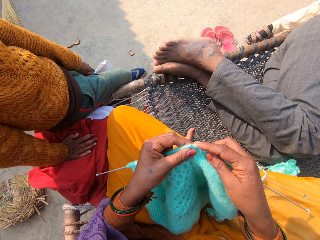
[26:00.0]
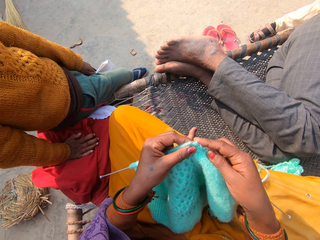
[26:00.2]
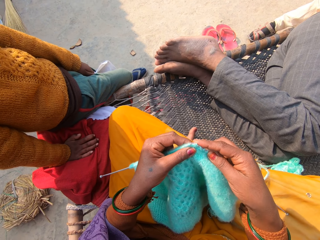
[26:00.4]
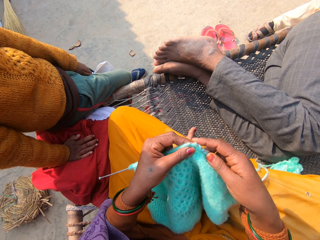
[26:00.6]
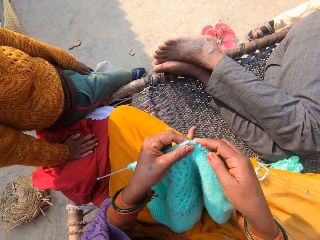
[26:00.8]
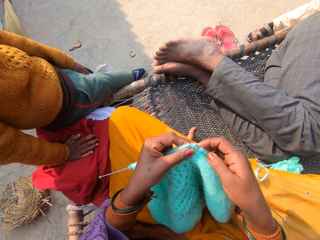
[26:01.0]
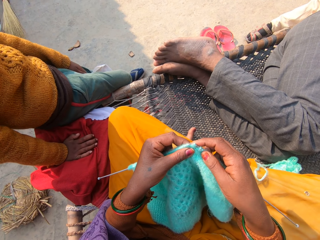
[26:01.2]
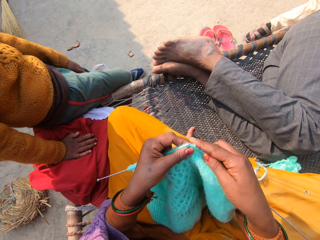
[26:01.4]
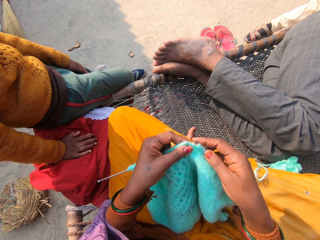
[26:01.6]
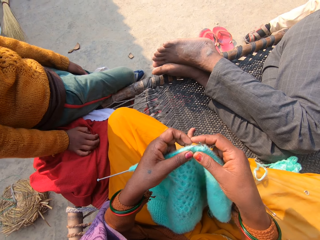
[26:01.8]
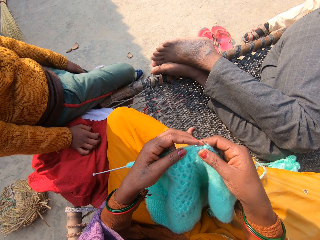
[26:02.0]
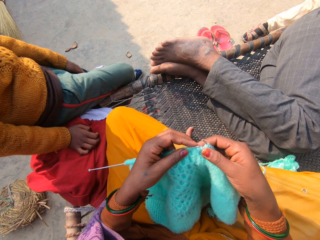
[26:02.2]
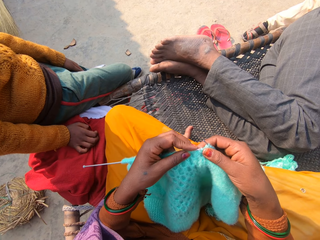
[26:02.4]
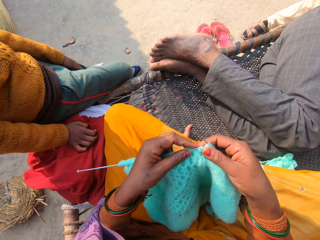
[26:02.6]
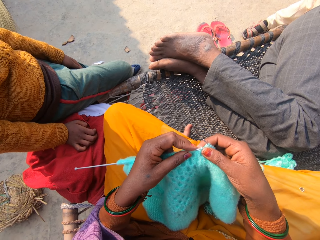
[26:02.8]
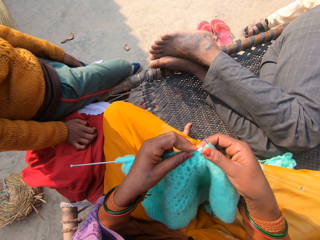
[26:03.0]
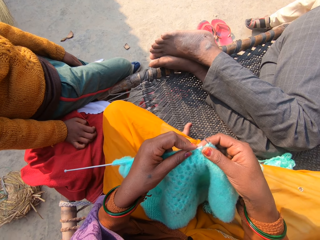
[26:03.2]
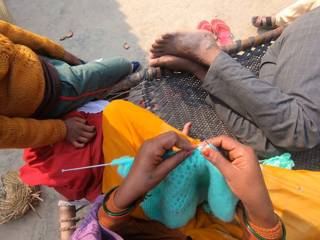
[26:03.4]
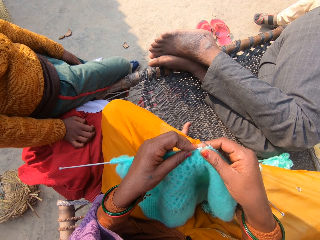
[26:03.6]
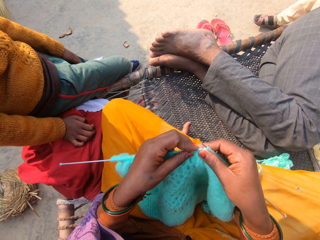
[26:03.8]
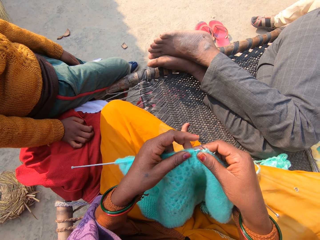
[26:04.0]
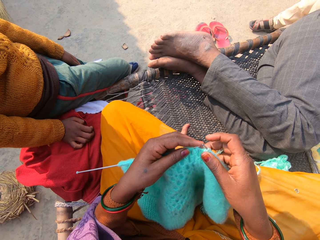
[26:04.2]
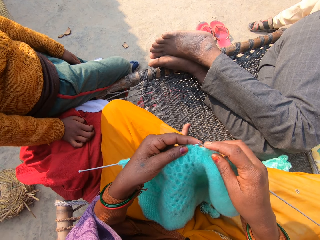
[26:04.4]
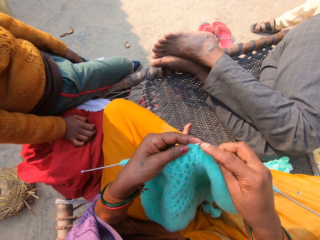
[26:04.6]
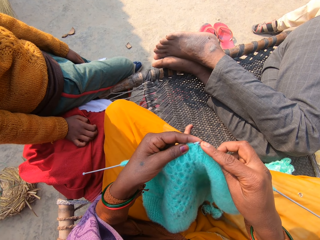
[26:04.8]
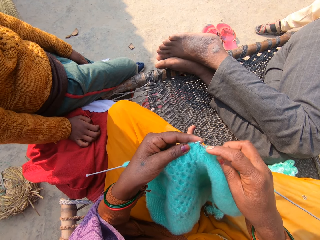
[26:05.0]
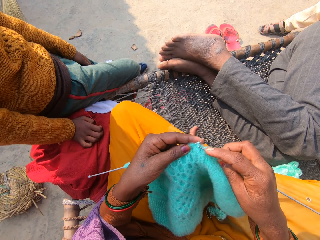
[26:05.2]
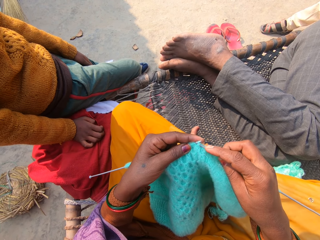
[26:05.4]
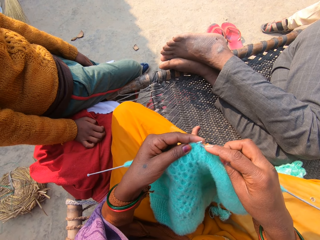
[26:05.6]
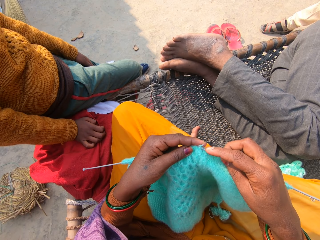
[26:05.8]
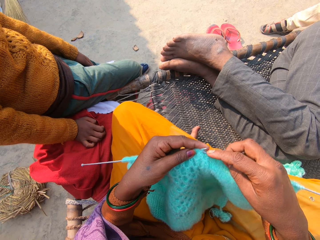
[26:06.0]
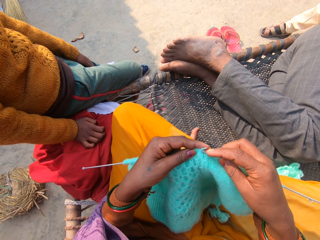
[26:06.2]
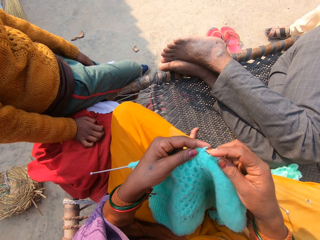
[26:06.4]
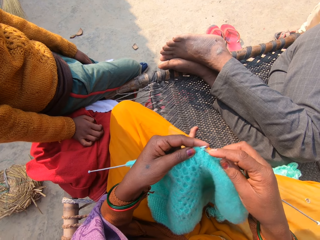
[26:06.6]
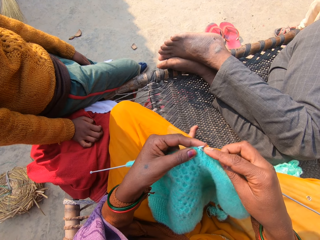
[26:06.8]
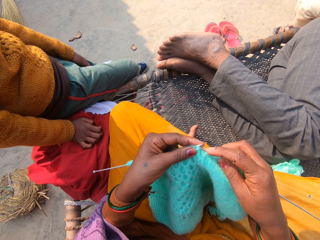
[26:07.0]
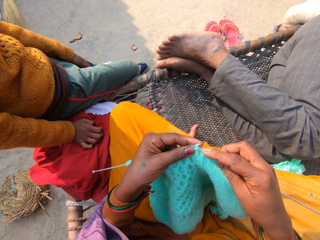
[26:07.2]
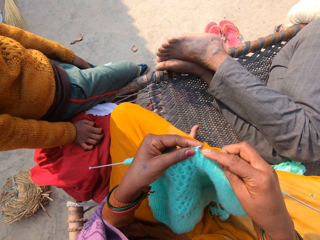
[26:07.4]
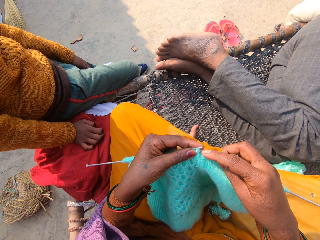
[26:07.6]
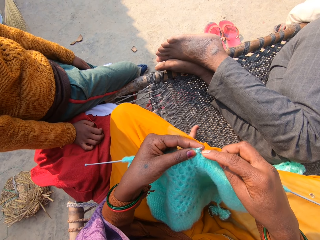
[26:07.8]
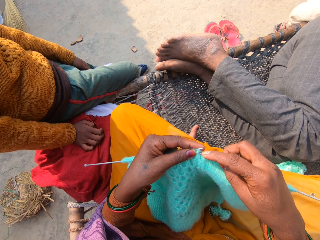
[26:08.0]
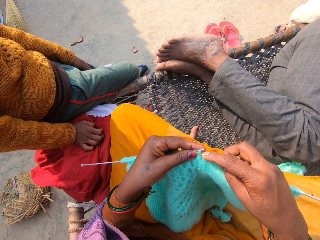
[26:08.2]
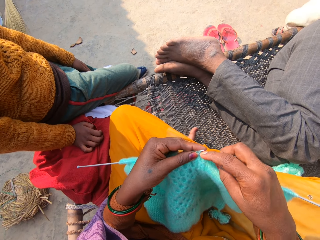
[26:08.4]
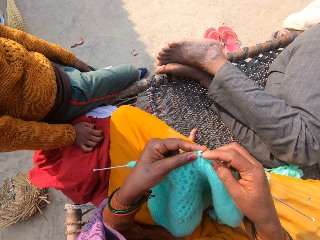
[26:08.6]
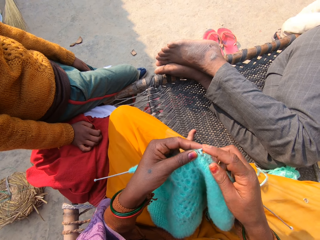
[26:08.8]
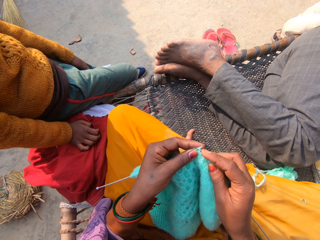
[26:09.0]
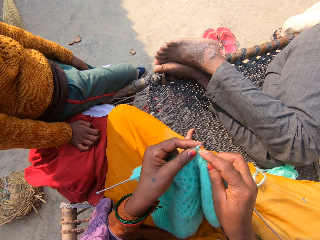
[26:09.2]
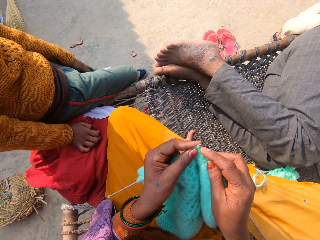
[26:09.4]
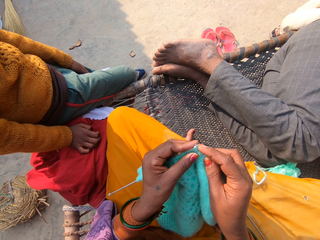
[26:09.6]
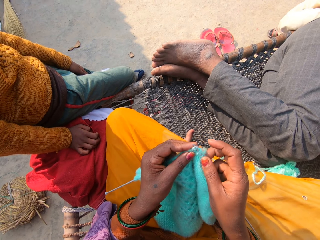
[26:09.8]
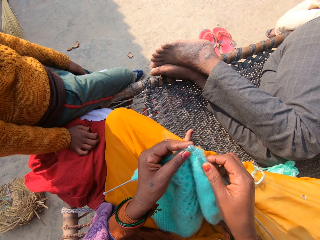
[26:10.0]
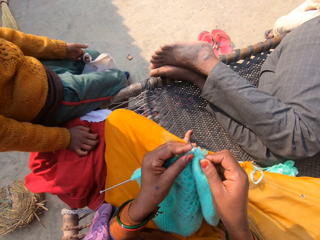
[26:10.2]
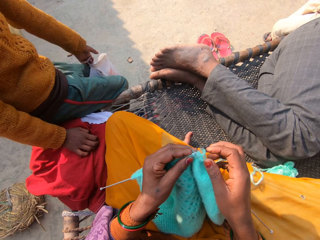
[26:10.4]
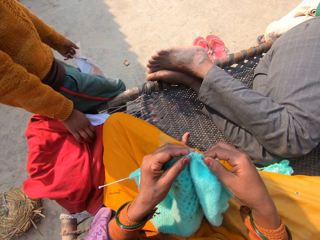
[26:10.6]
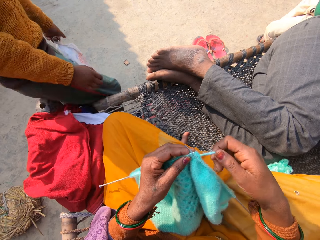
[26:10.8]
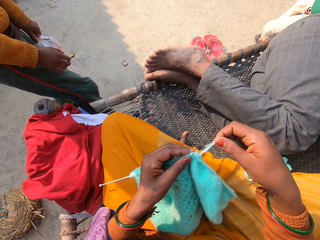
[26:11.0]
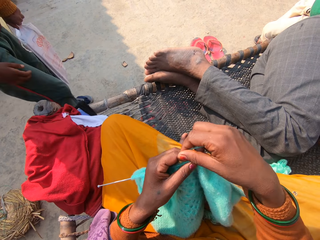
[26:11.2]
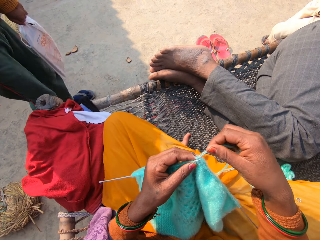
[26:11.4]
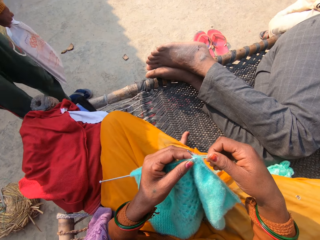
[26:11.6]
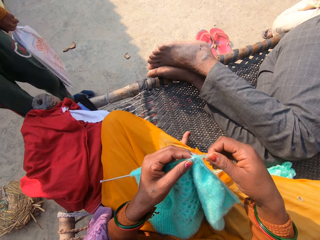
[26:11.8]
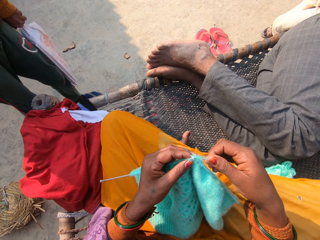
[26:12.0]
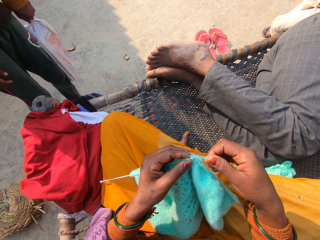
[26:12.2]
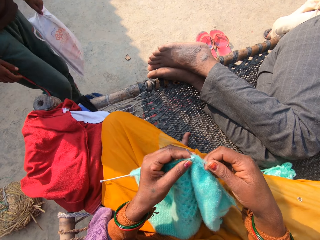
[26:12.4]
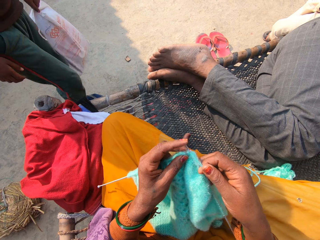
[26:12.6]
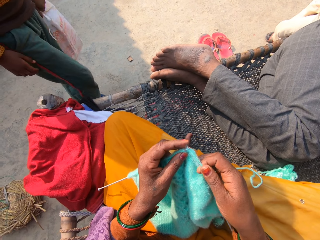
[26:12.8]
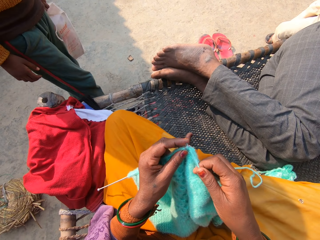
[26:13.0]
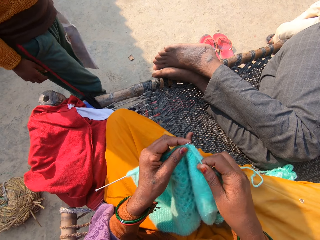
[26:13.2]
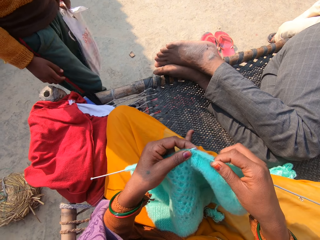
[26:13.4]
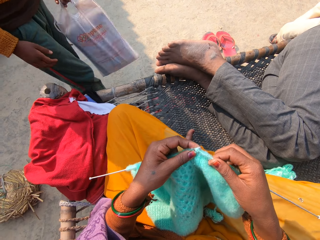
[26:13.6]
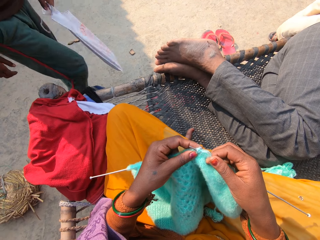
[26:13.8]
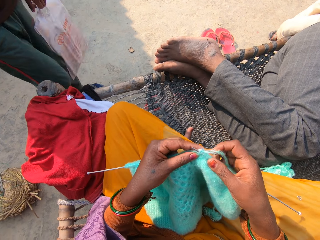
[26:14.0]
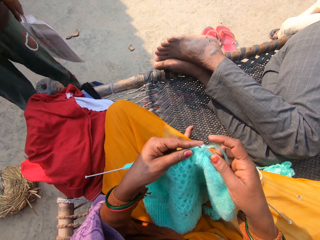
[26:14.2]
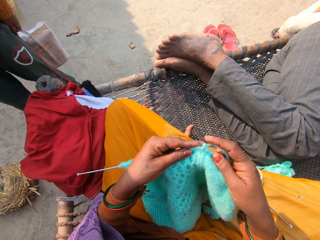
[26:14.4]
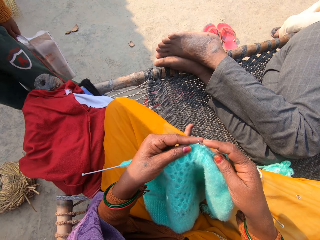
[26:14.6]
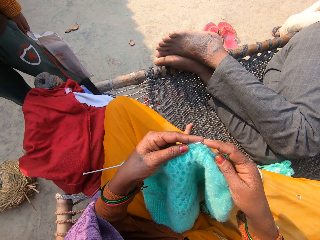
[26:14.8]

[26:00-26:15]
The person stands up from the woven bench. The person stands in the compound.

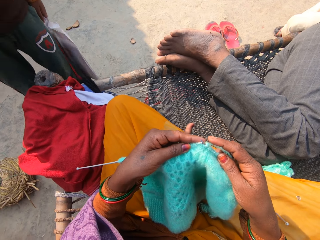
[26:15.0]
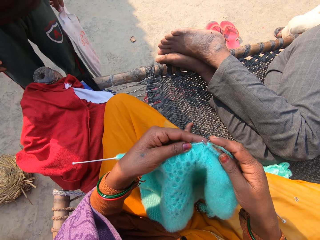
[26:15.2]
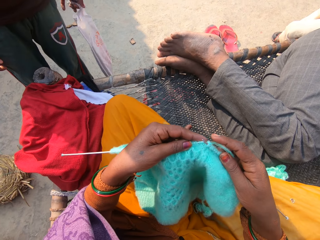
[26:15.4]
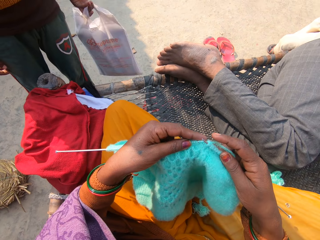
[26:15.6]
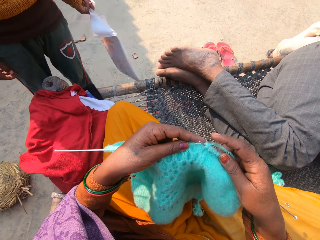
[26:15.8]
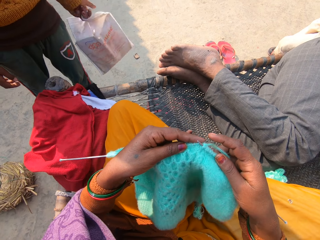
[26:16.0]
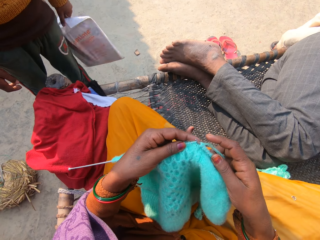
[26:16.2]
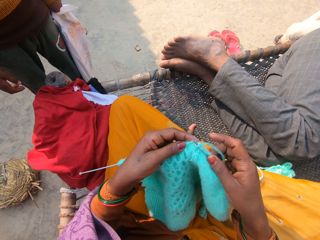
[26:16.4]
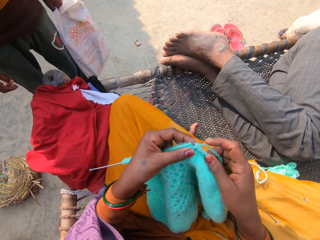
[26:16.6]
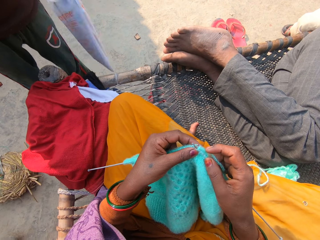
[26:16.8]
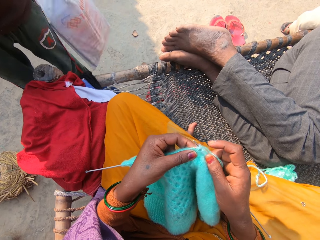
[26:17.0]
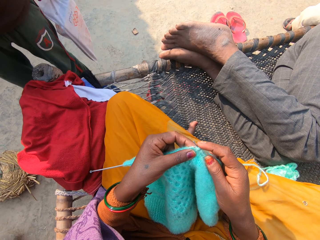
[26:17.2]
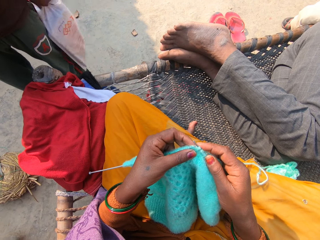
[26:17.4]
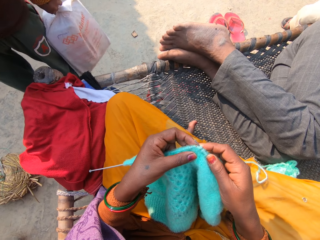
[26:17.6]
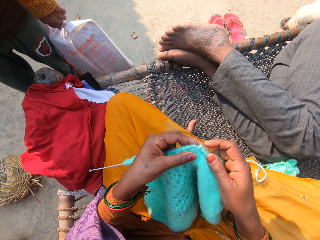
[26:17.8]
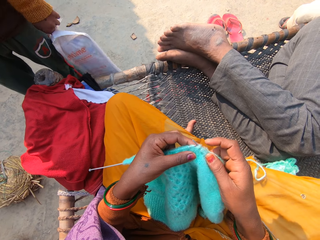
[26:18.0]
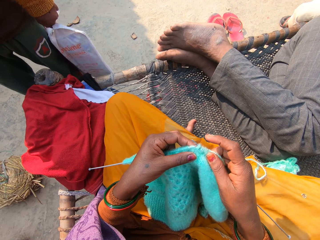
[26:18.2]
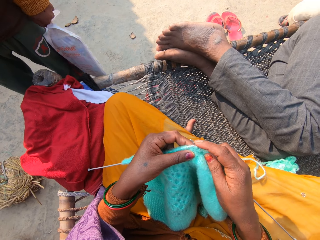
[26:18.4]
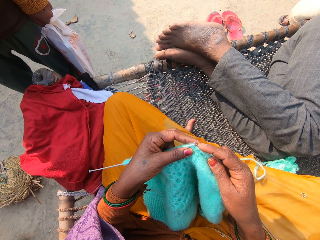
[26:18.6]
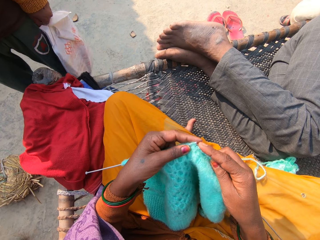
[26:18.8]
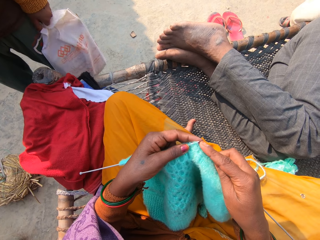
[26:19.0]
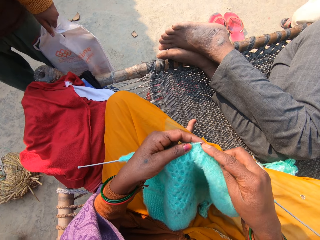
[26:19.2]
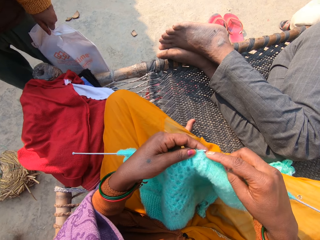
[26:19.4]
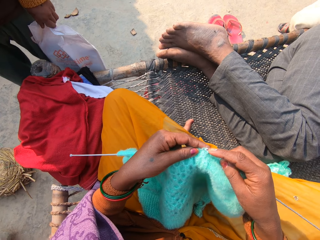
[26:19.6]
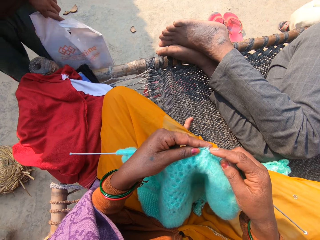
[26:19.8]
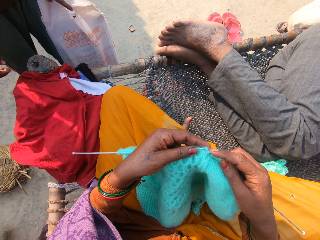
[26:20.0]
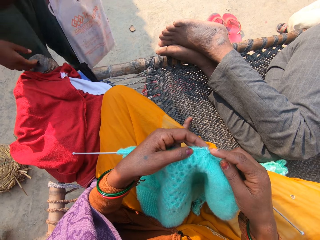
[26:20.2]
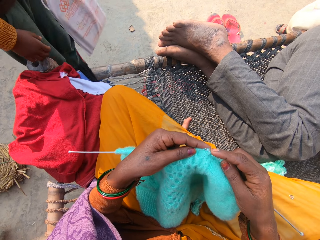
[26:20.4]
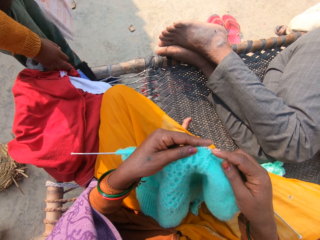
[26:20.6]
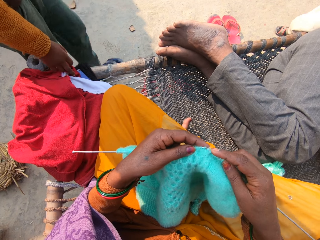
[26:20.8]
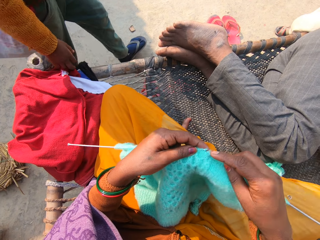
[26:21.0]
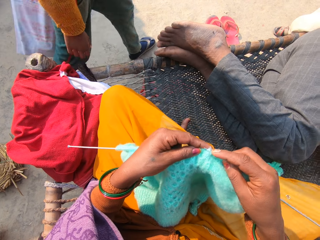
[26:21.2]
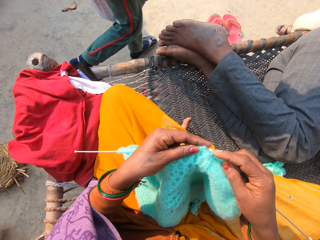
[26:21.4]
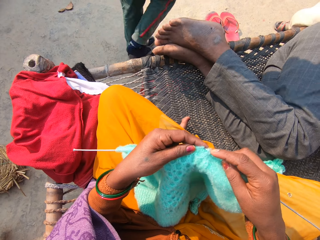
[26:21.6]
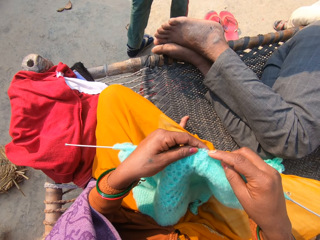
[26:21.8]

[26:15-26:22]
The boy walks away from the camera wearer in the compound.
